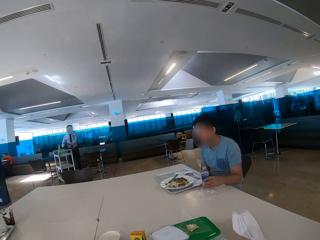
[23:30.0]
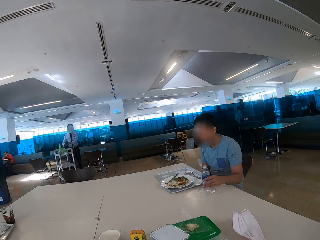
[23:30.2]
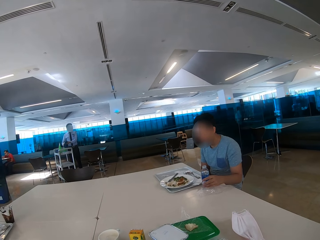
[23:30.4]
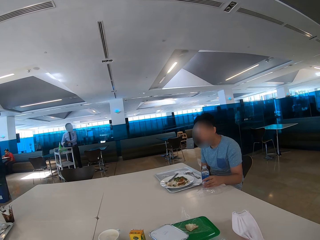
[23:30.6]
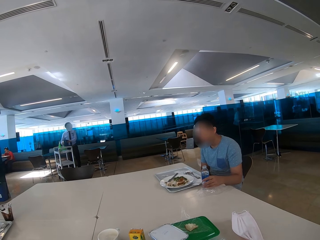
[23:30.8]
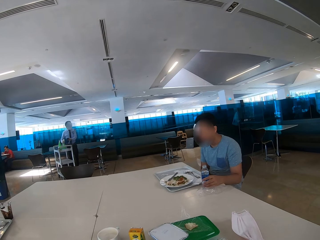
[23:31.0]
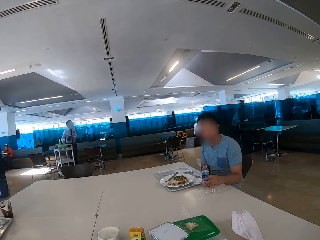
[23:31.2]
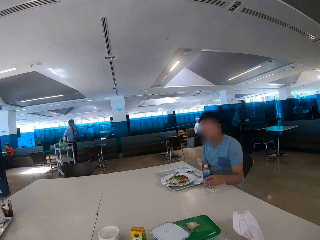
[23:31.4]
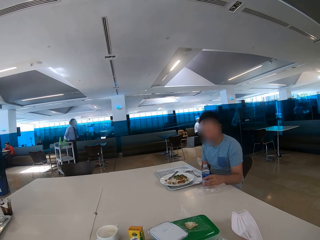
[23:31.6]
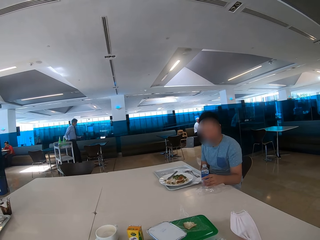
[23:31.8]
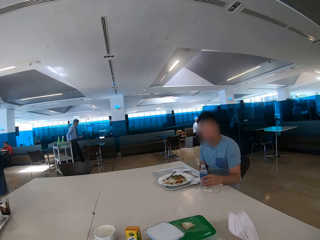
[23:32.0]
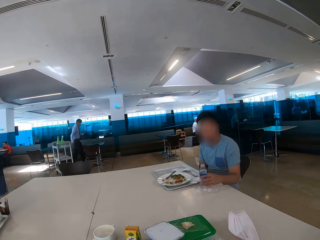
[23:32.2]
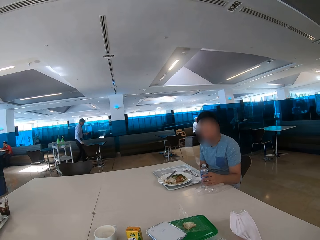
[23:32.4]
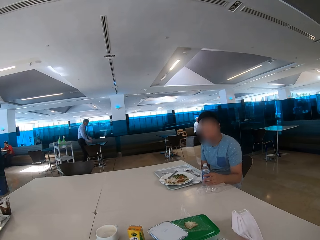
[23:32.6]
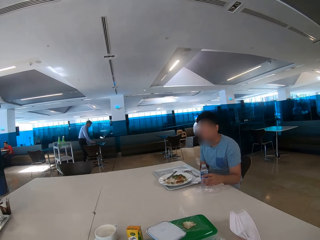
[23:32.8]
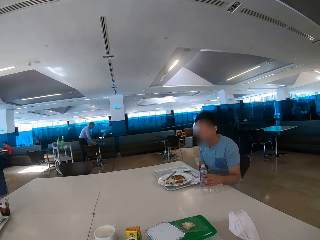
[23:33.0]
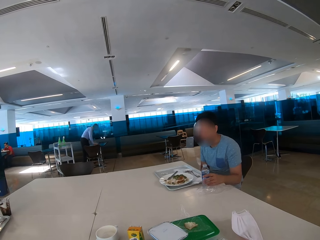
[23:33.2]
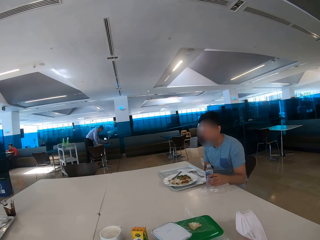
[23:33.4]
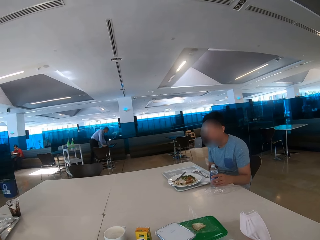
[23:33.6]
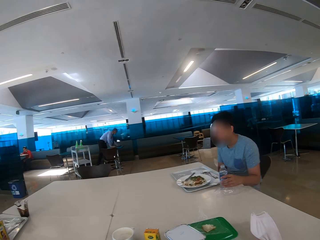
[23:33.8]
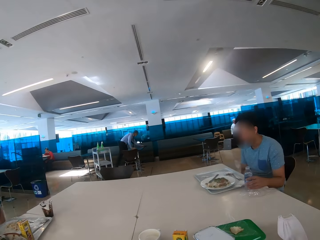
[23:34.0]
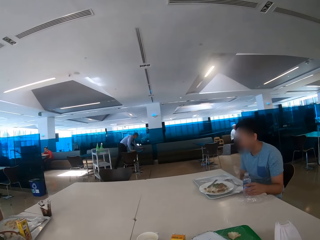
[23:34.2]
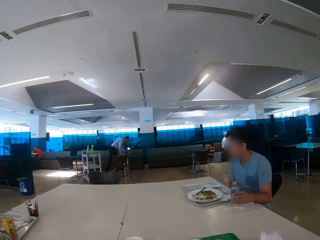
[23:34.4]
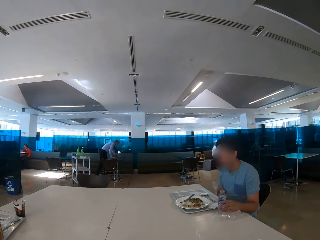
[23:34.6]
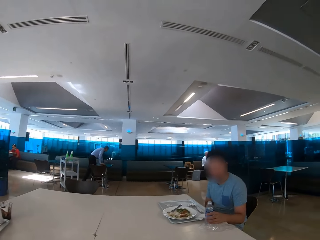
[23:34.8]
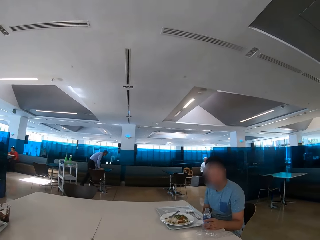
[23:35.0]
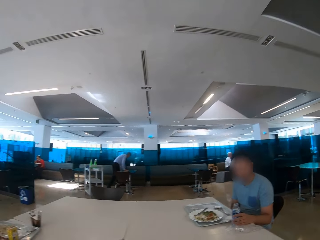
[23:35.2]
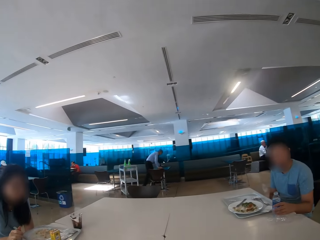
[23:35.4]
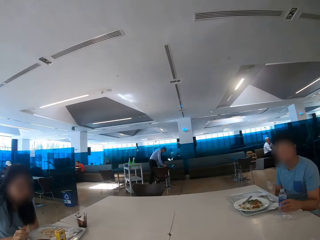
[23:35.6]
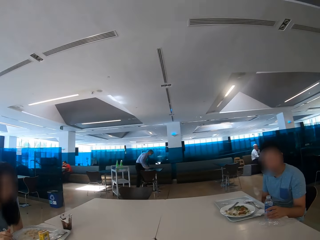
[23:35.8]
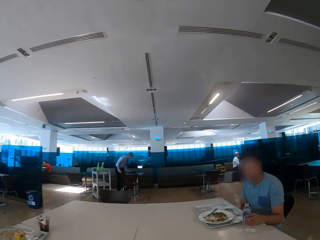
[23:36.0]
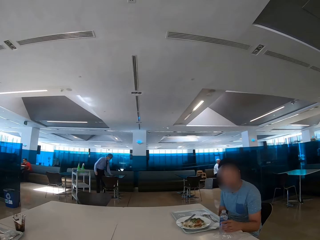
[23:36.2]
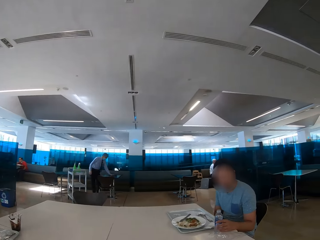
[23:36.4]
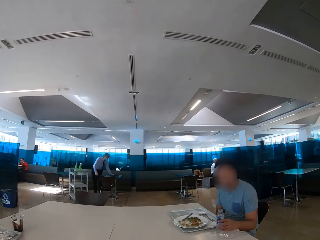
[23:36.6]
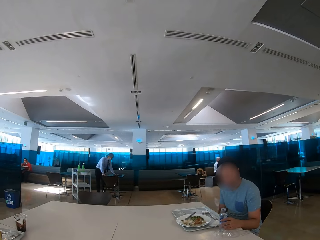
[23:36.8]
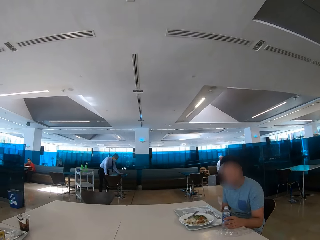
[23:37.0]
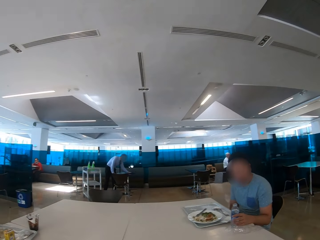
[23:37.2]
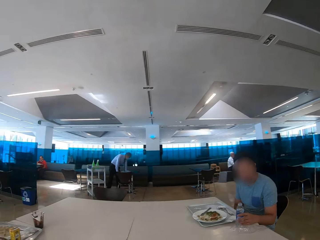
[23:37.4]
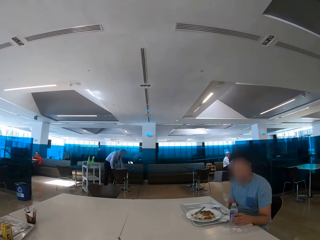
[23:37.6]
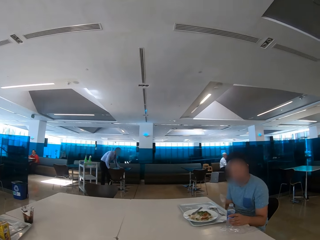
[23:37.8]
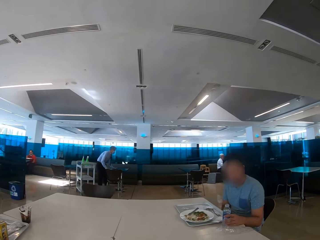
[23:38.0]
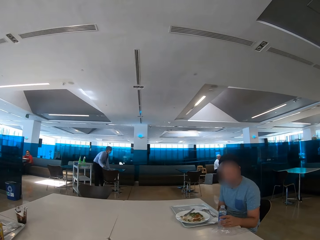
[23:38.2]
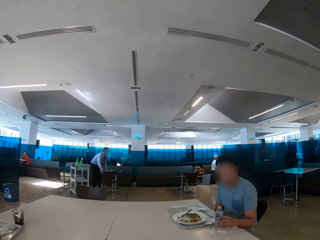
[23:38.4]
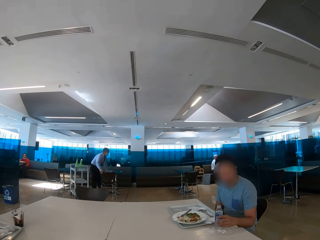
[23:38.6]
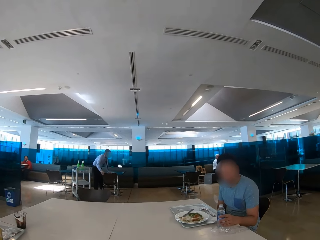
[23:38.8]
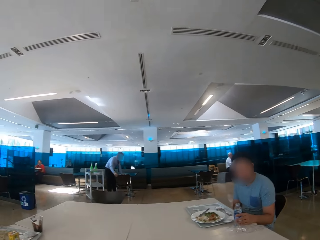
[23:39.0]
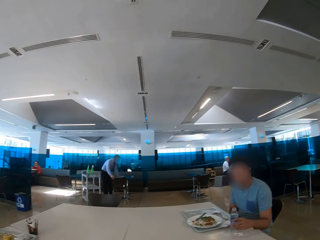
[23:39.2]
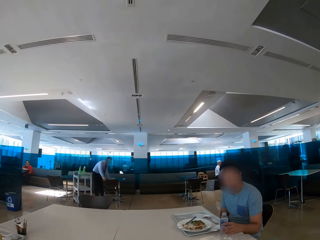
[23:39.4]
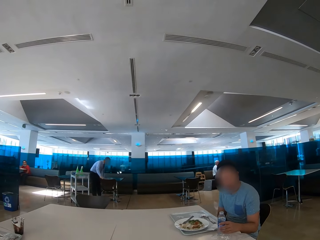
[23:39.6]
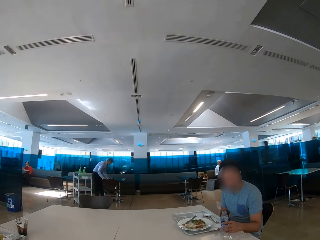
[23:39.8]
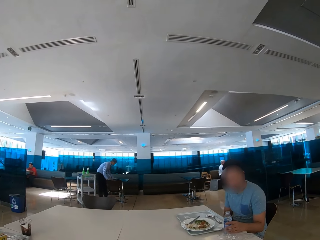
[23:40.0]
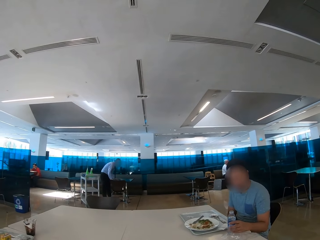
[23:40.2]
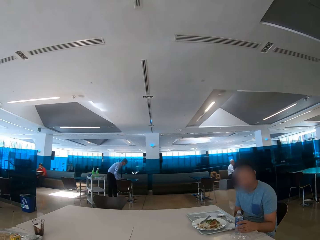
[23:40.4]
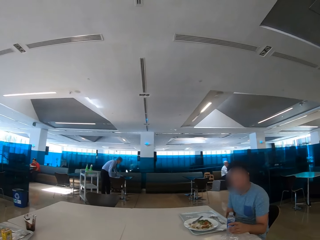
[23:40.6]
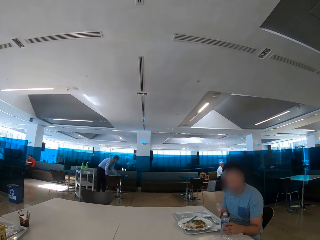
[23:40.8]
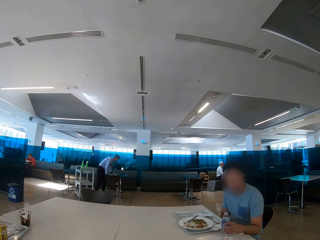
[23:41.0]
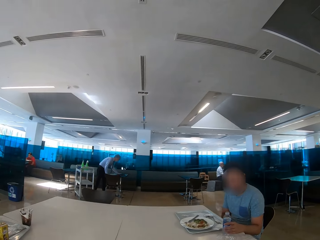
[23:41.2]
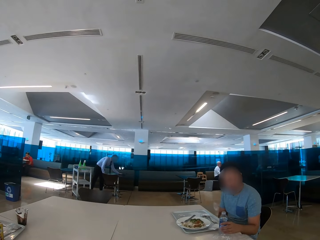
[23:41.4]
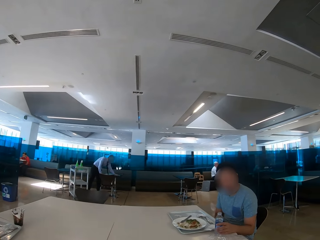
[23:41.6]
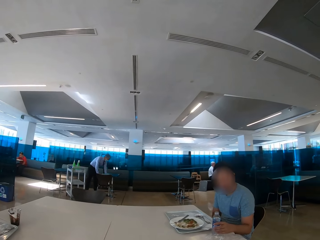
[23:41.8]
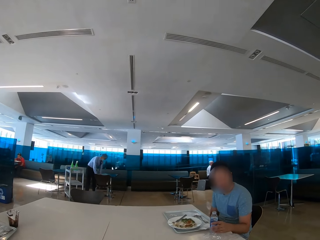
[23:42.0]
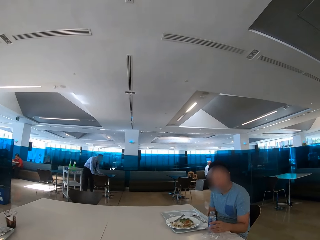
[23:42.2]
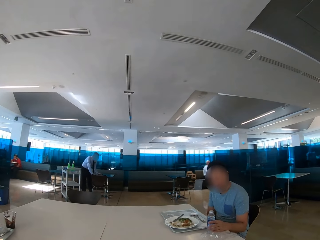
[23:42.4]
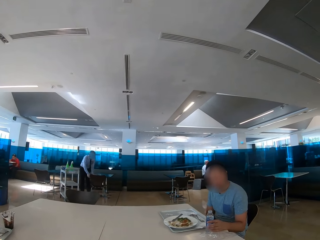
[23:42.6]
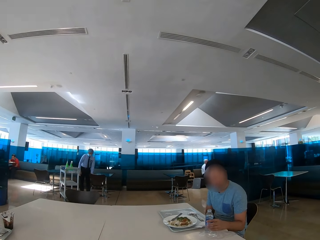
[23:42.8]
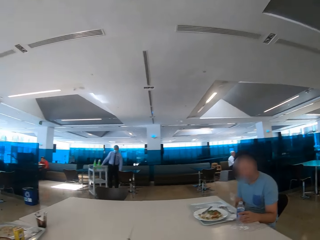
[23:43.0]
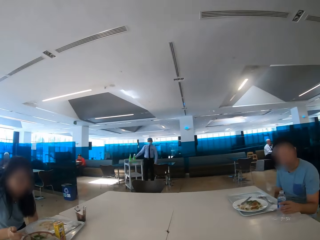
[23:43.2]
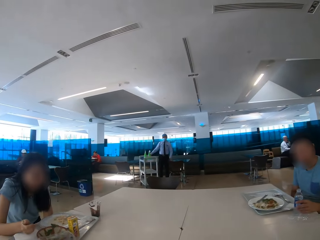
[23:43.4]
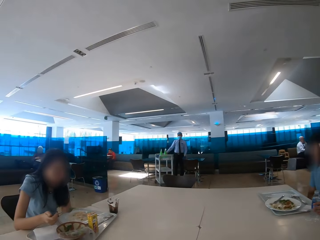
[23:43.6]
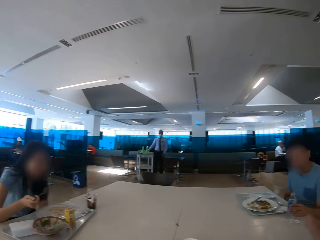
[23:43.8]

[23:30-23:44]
The camera wearer looks around the restaurant. They look at a woman. They look at a man. A person wipes the table.

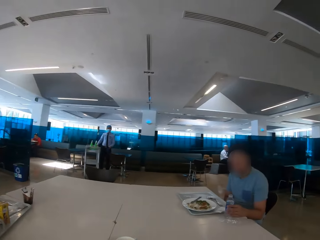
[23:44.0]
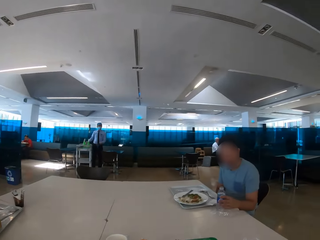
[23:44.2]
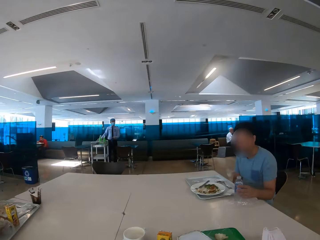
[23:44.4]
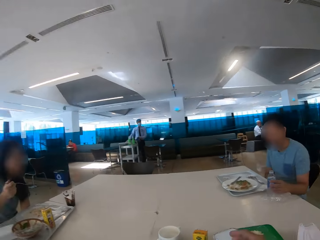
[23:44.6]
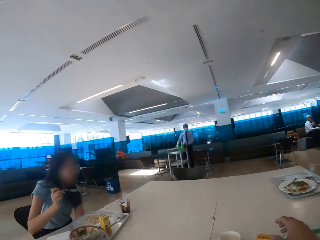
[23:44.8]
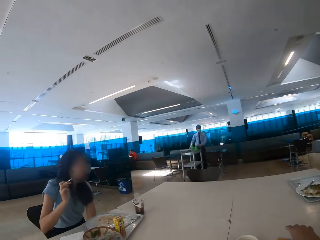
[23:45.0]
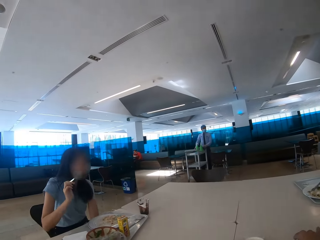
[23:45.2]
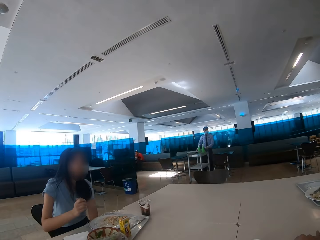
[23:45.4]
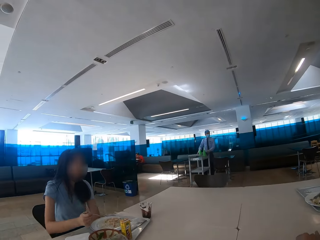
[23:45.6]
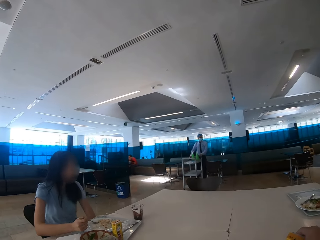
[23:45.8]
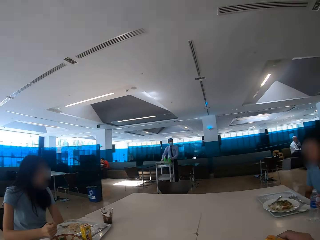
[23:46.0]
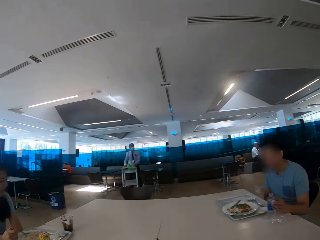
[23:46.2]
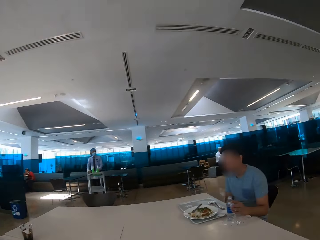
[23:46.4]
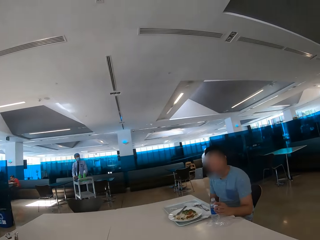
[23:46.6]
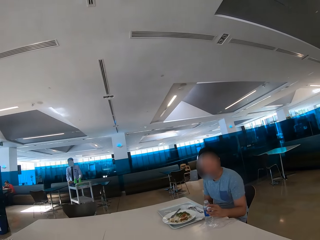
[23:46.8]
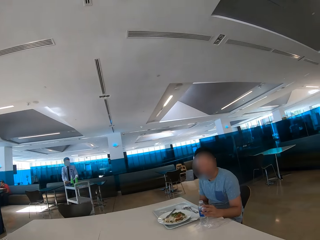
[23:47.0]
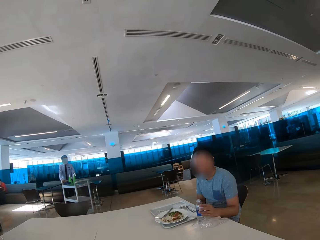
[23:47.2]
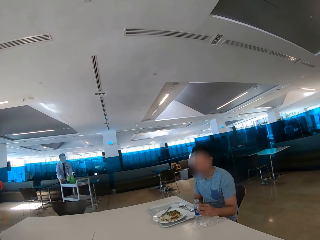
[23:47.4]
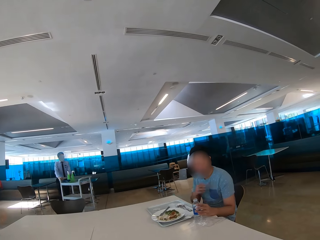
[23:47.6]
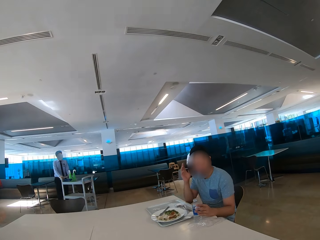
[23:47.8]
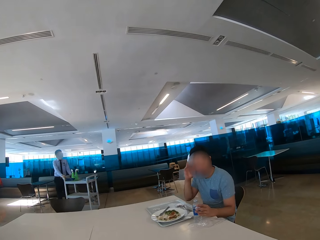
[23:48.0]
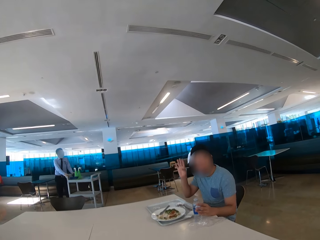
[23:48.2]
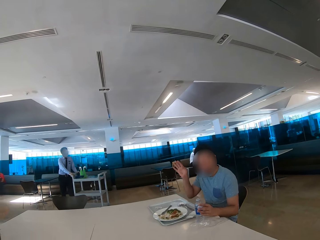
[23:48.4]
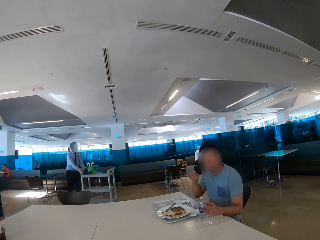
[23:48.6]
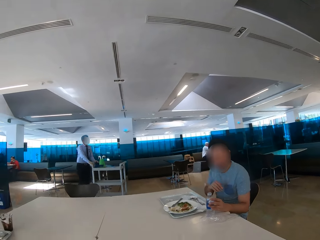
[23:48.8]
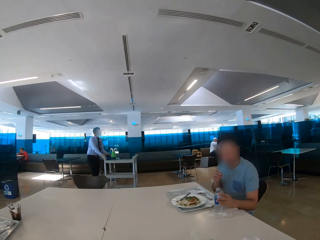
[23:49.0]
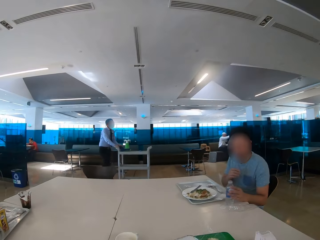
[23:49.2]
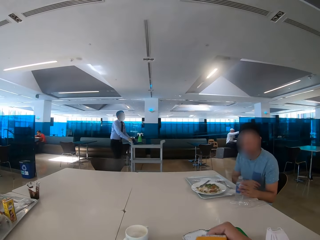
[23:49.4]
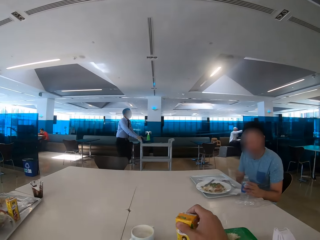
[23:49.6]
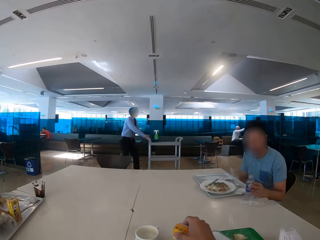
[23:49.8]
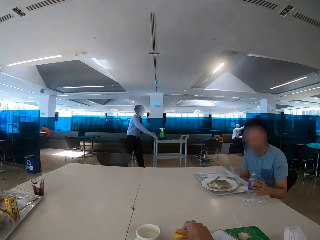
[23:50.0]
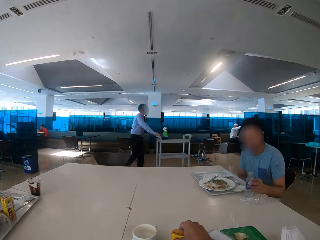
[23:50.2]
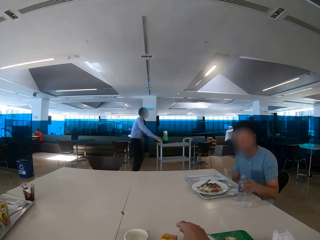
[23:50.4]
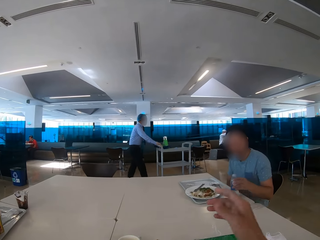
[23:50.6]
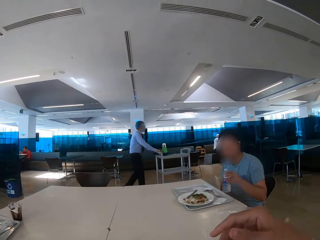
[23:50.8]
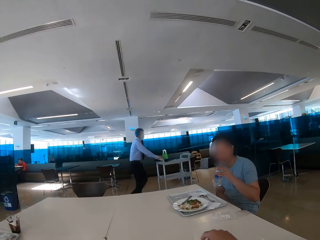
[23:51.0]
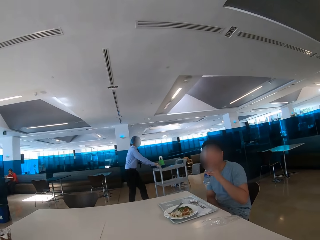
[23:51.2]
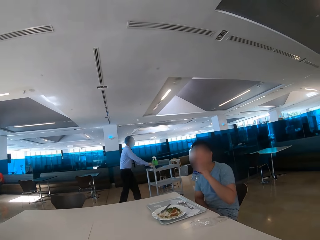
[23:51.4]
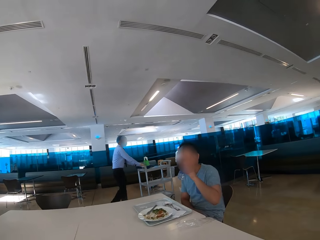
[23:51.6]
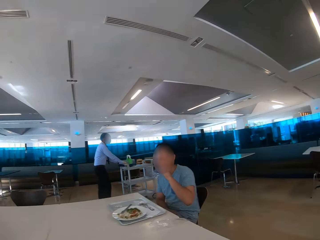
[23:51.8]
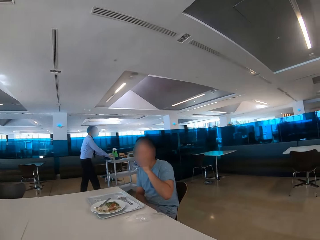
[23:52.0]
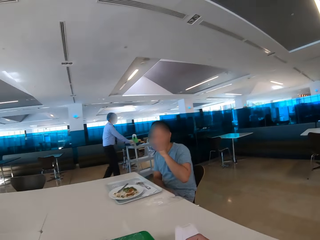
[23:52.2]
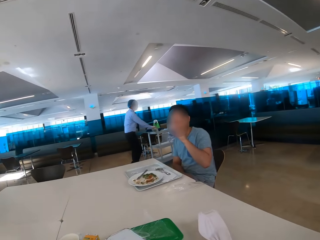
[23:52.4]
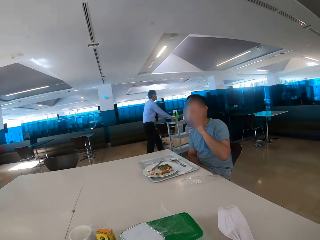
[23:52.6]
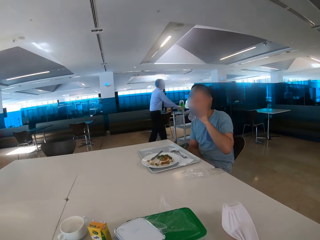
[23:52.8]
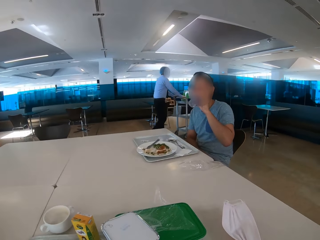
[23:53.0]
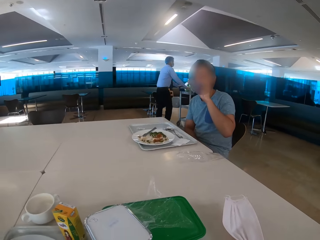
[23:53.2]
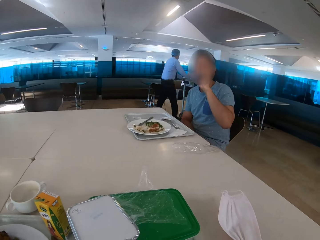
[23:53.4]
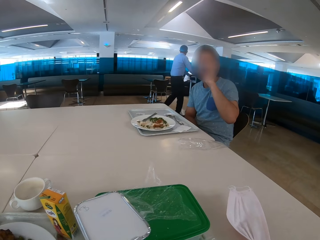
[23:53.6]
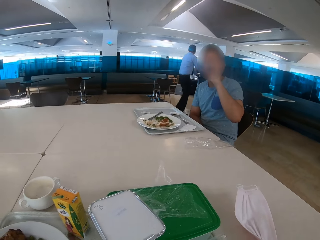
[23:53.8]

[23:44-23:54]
The camera wearer looks around. The woman converses. The camera wearer looks at the man. The man converses with the camera wearer. The person pushes the trolley. The camera wearer eats the bread. The man drinks water.
